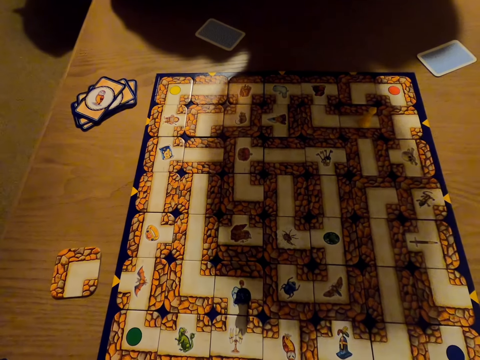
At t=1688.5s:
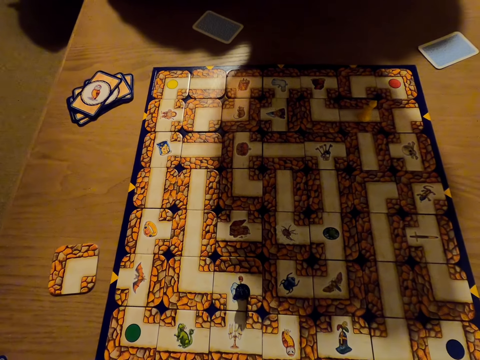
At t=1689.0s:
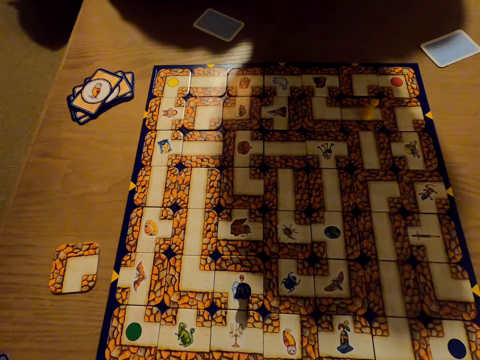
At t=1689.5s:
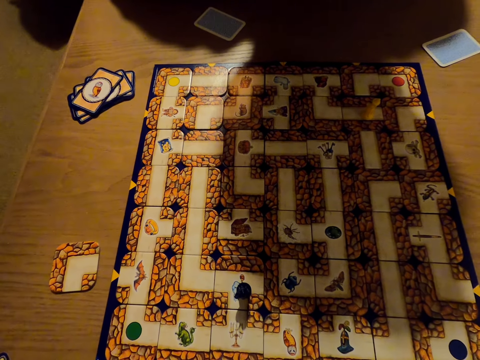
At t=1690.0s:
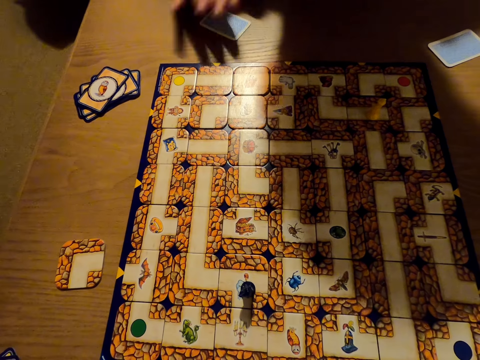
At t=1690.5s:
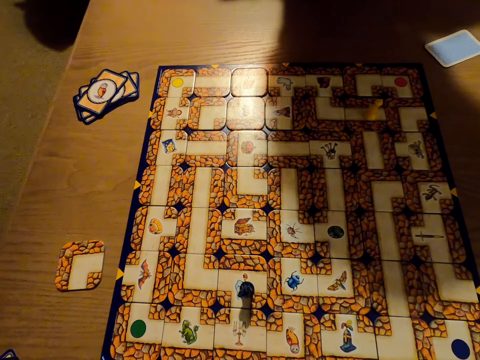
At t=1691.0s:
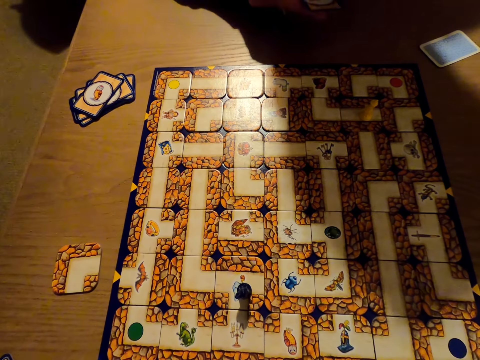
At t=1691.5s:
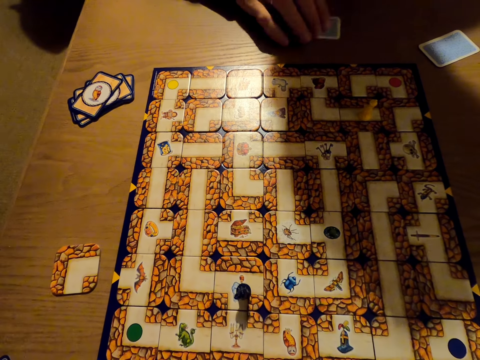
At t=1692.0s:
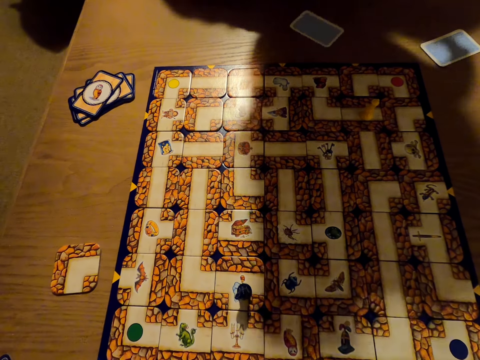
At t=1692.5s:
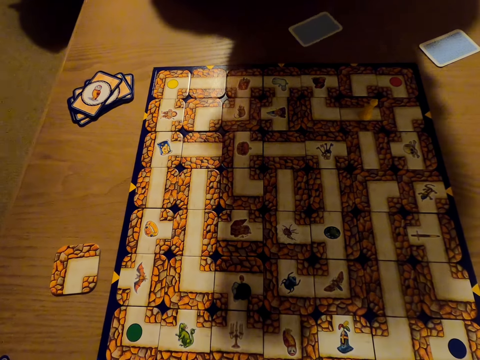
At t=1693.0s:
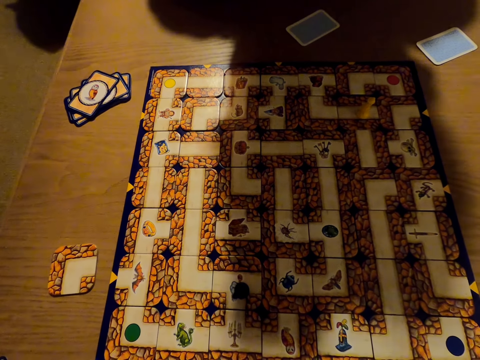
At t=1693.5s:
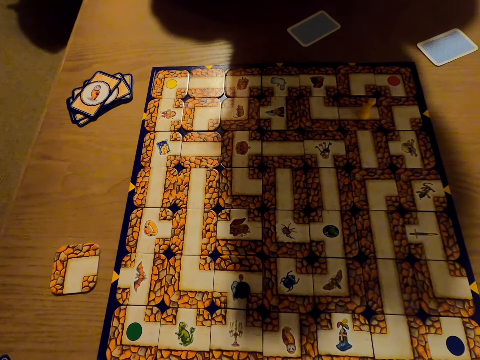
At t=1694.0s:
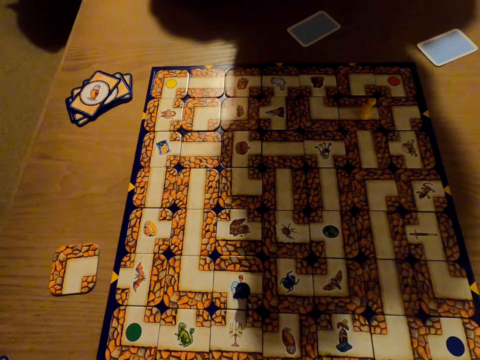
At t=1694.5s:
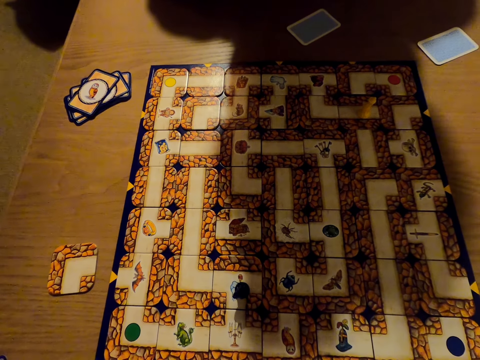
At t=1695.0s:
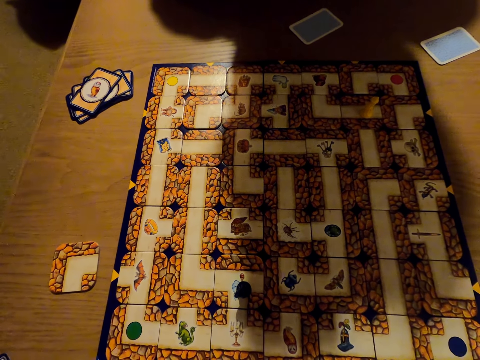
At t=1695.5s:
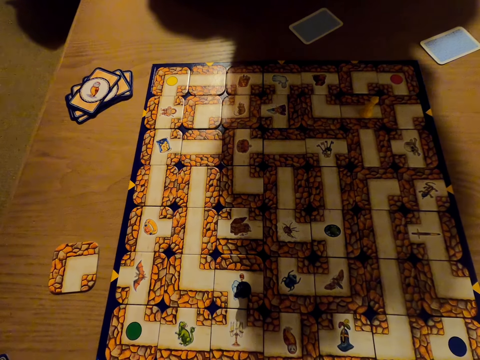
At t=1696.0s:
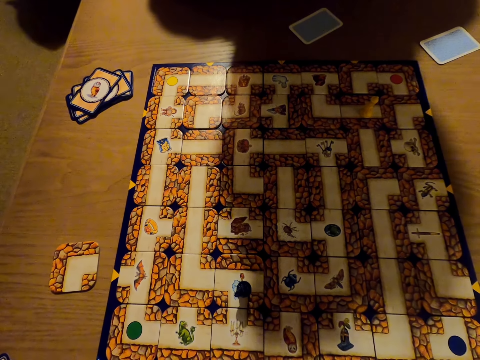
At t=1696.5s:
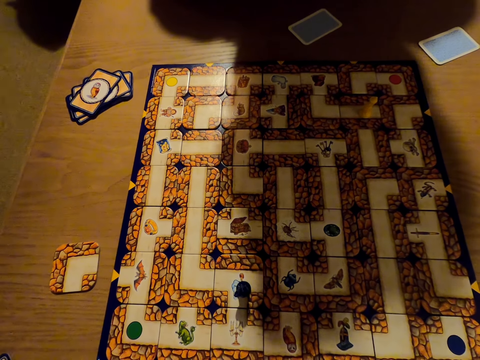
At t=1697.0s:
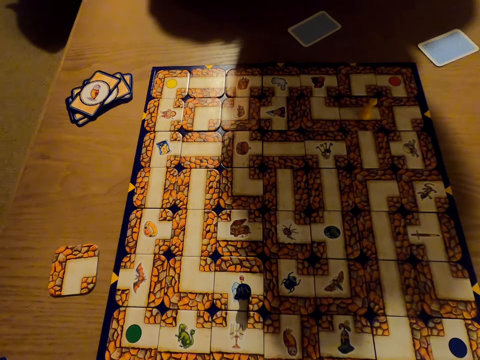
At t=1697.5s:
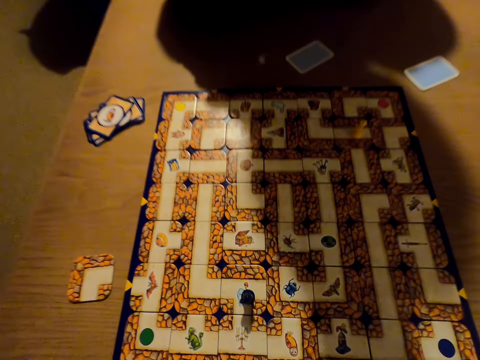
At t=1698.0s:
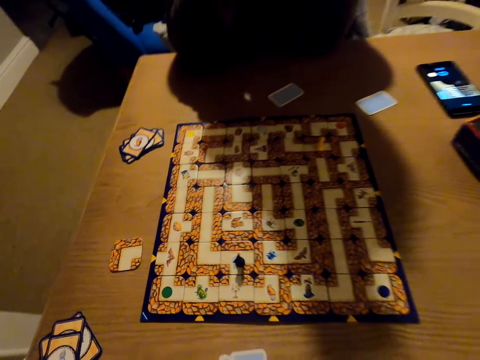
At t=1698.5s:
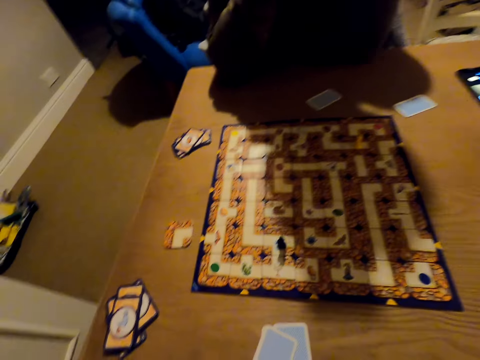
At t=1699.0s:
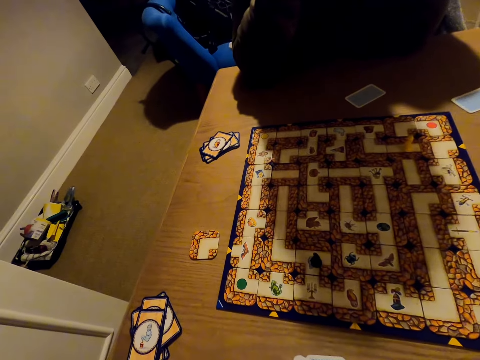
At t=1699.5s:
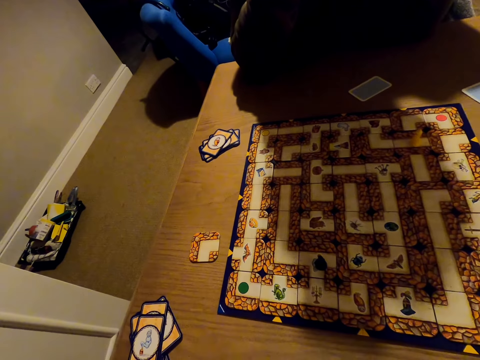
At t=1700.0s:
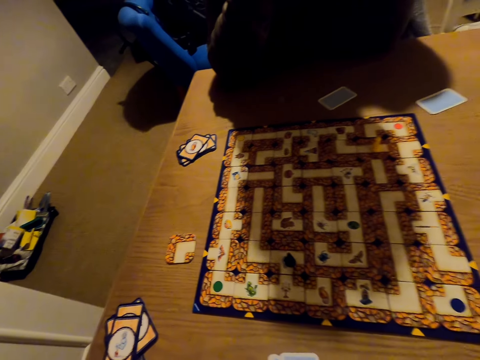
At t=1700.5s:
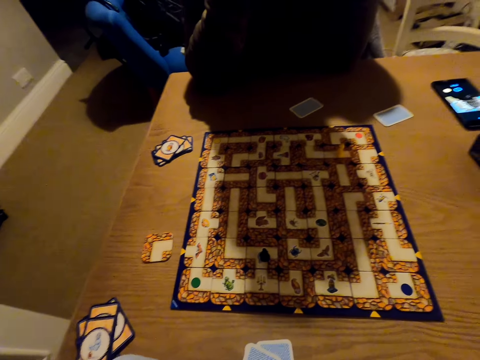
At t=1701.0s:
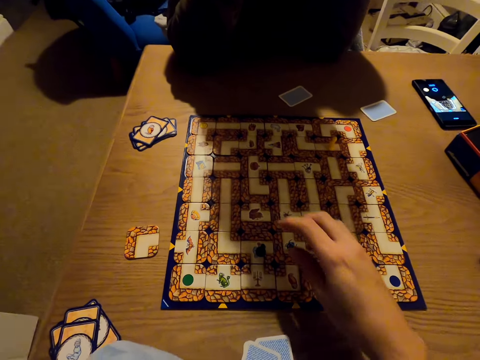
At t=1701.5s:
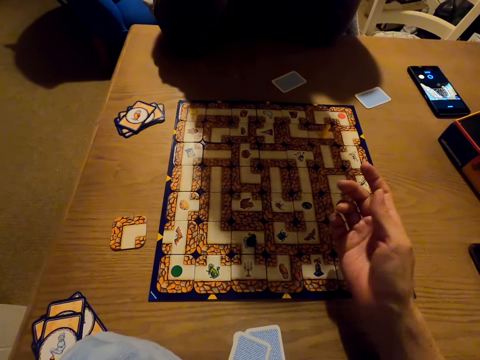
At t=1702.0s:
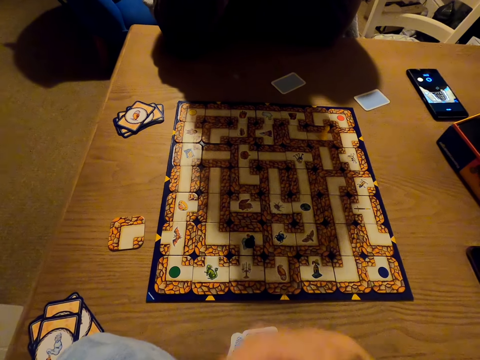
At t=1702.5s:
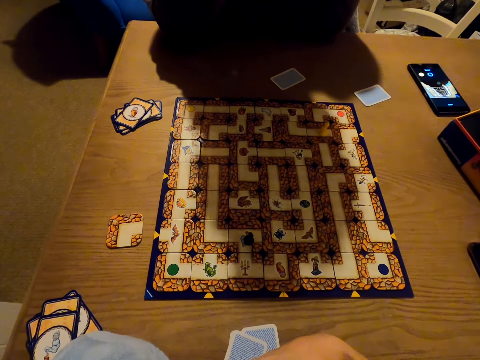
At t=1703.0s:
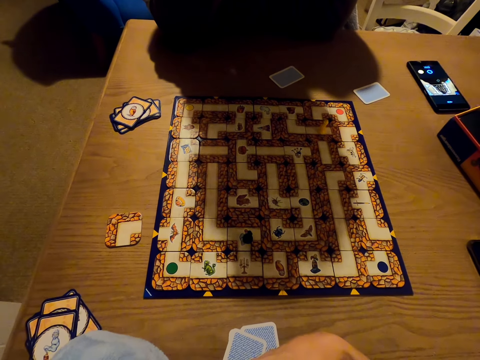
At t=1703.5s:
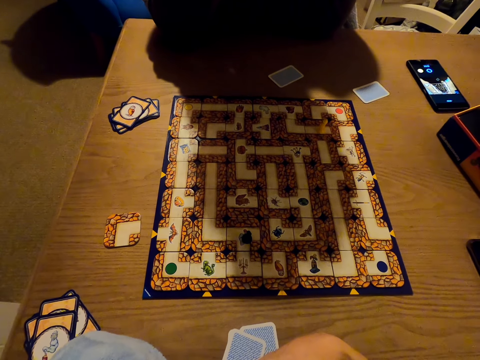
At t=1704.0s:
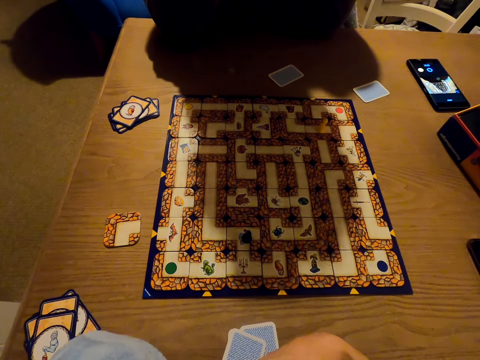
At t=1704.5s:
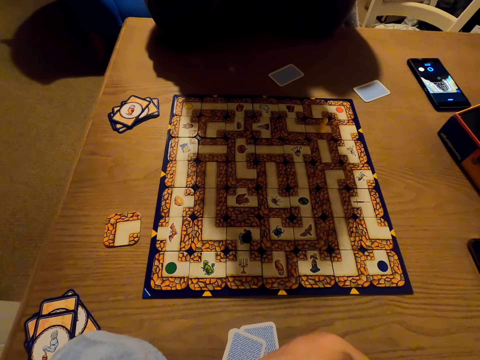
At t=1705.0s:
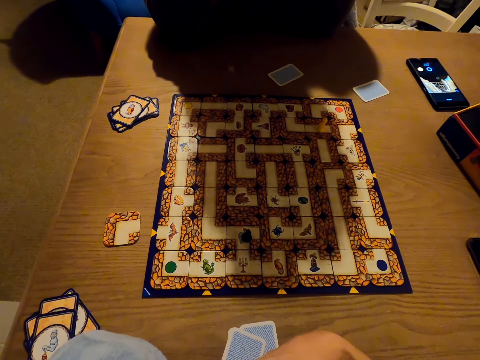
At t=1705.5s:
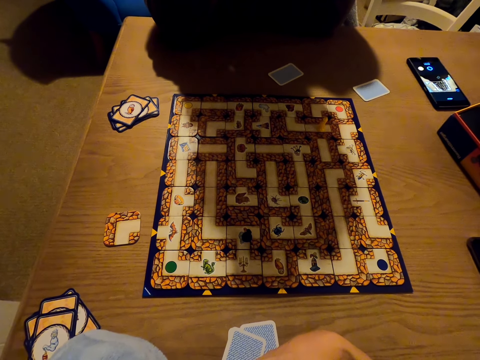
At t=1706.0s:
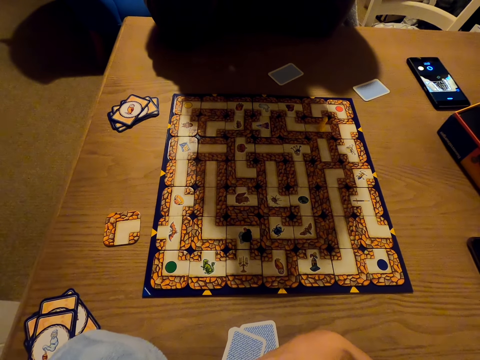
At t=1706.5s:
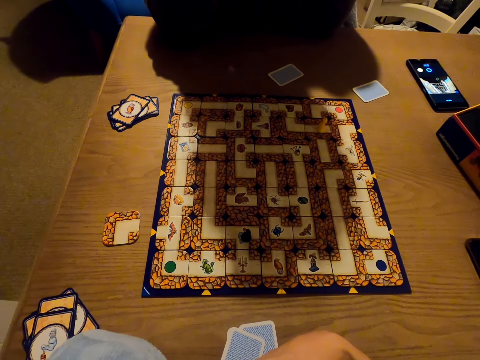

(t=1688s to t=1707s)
A man pulls a card from the table. Another man puts the card back to the table. The camera wearer reaches her hands to the monopoly board.

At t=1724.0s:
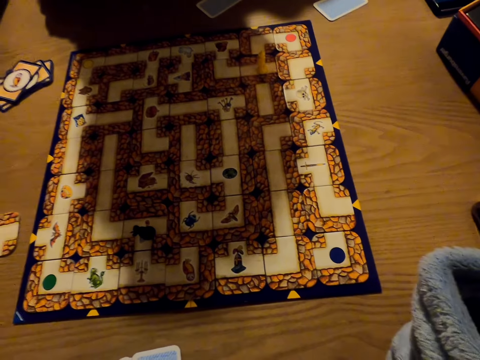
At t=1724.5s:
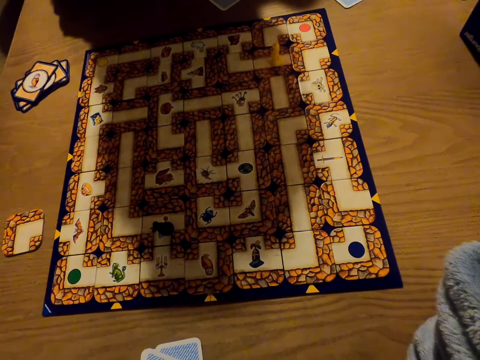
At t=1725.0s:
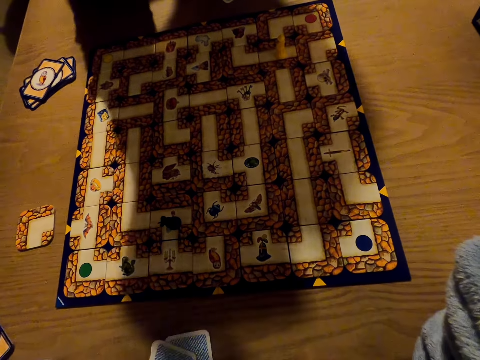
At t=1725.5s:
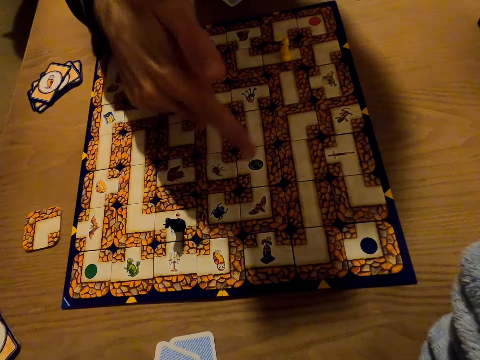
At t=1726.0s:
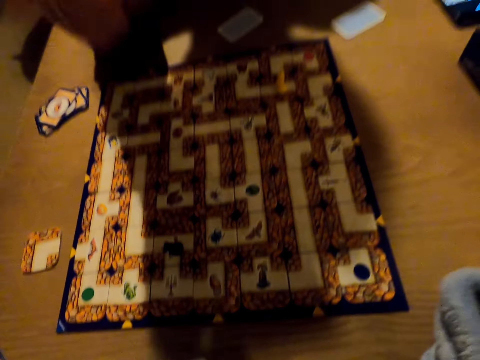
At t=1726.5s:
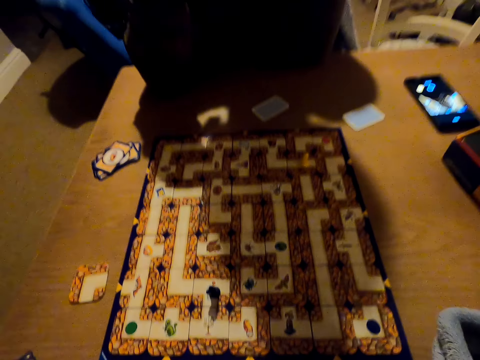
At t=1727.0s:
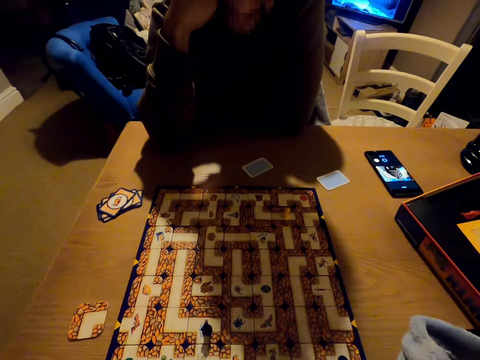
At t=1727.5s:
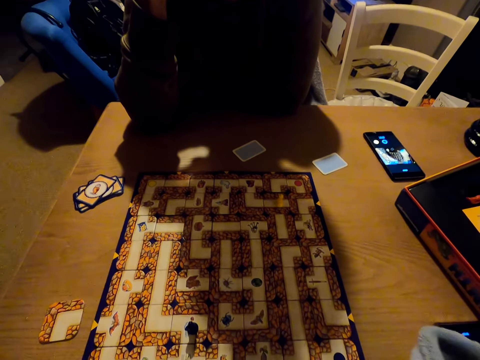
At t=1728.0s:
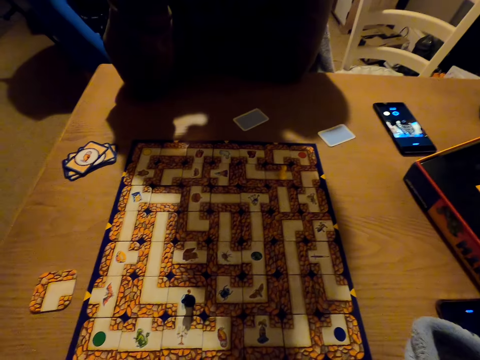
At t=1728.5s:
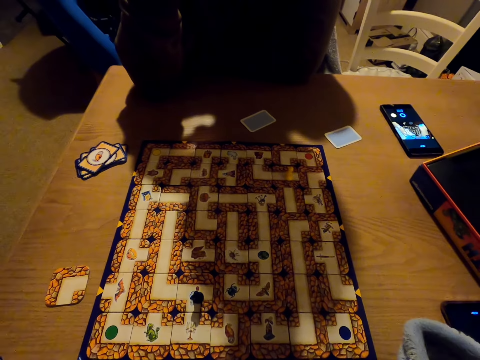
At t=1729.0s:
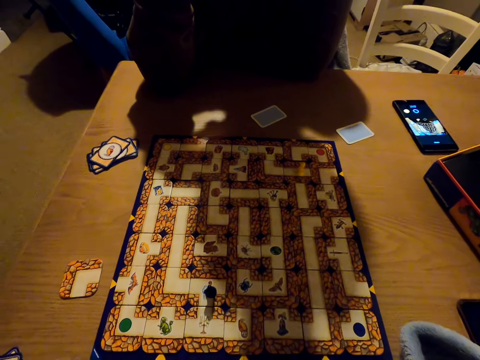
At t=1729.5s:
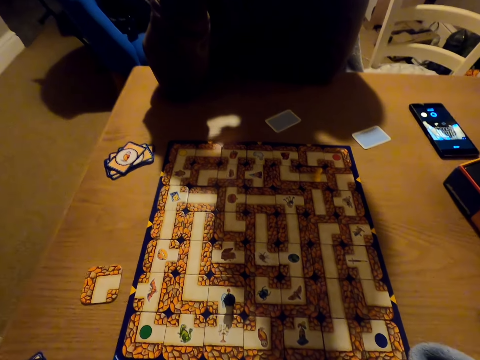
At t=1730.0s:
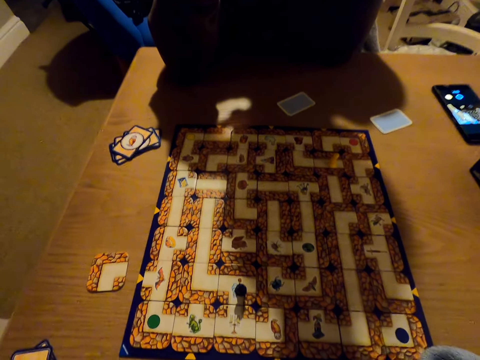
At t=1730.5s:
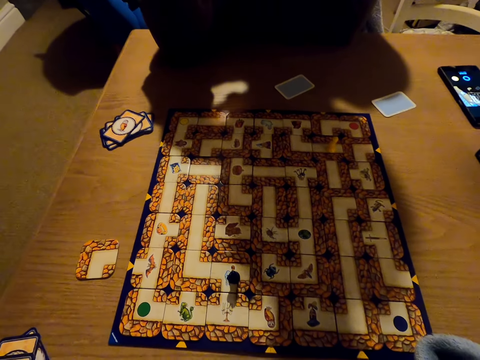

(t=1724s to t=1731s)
A man points at the cards on the monopoly board.
